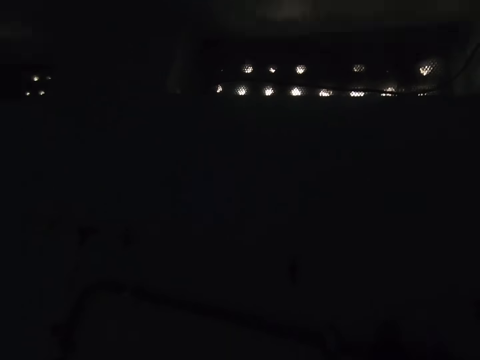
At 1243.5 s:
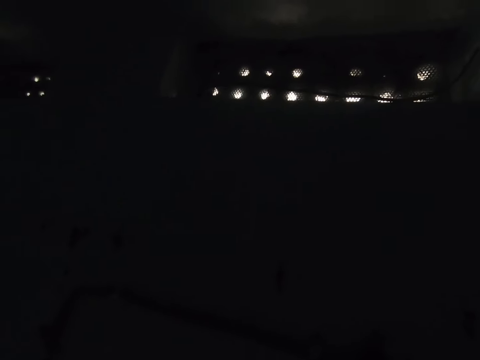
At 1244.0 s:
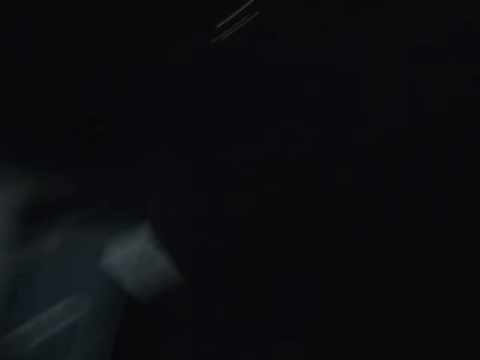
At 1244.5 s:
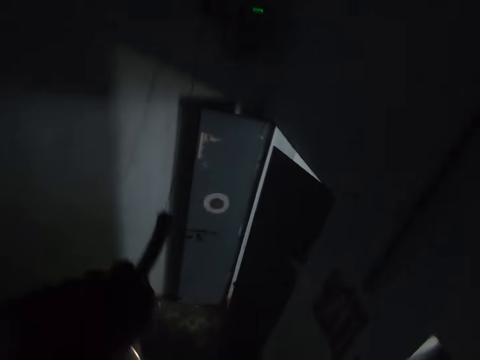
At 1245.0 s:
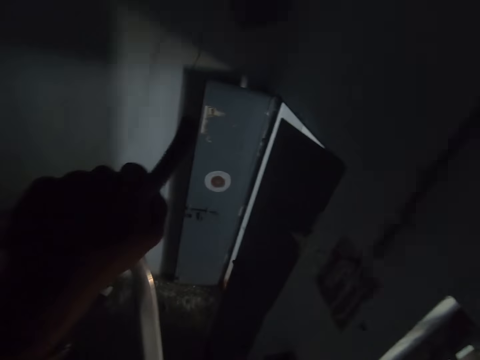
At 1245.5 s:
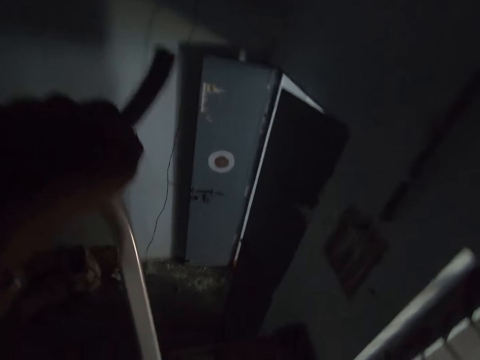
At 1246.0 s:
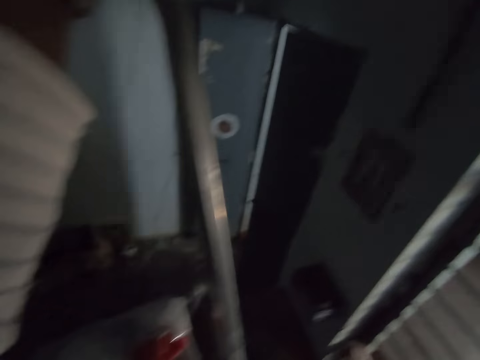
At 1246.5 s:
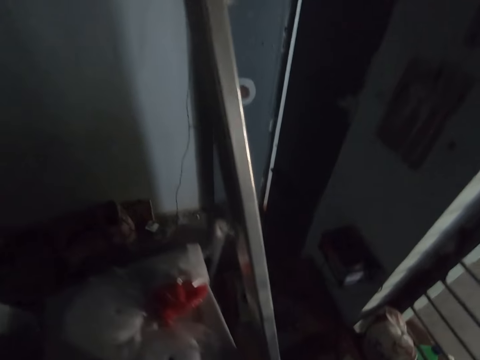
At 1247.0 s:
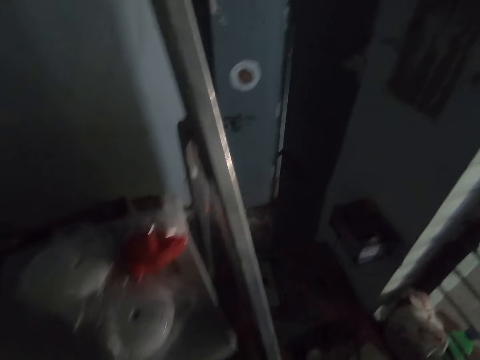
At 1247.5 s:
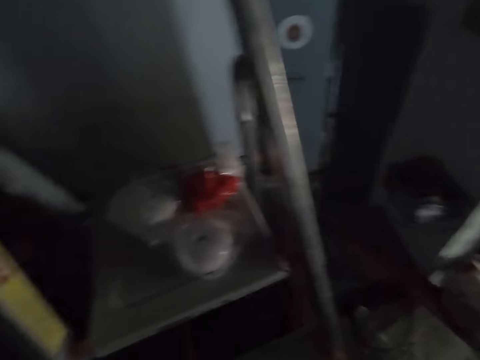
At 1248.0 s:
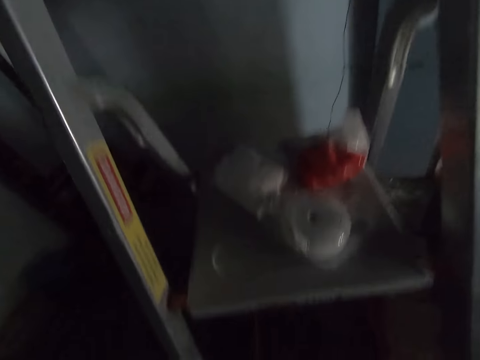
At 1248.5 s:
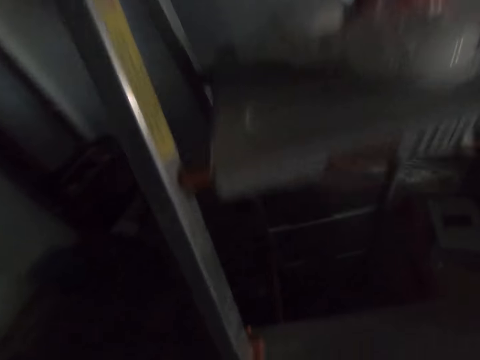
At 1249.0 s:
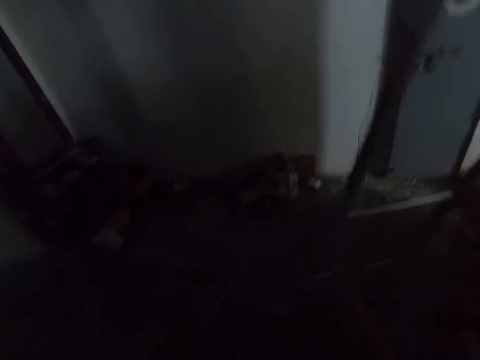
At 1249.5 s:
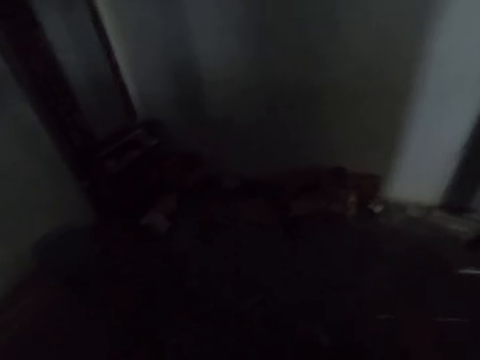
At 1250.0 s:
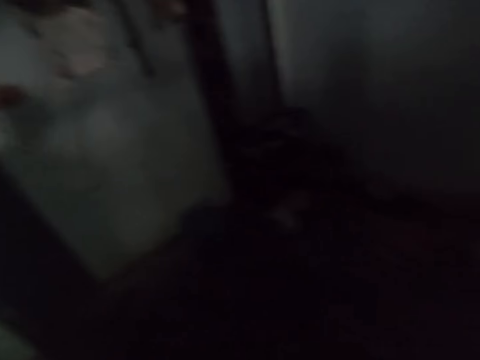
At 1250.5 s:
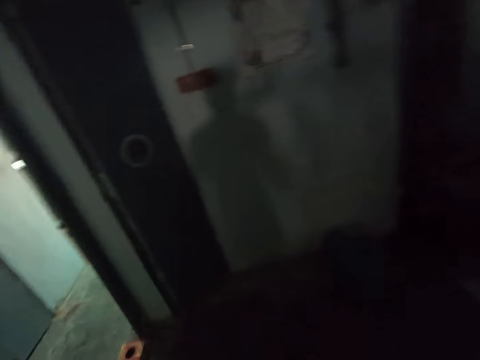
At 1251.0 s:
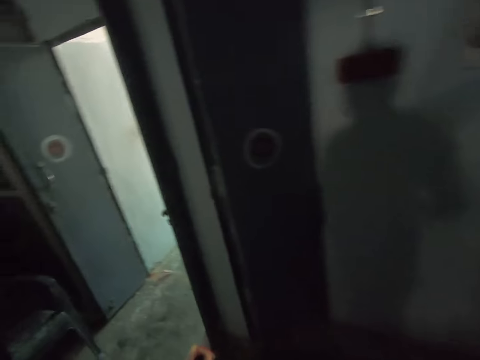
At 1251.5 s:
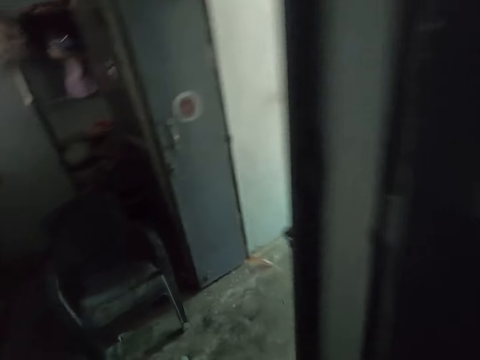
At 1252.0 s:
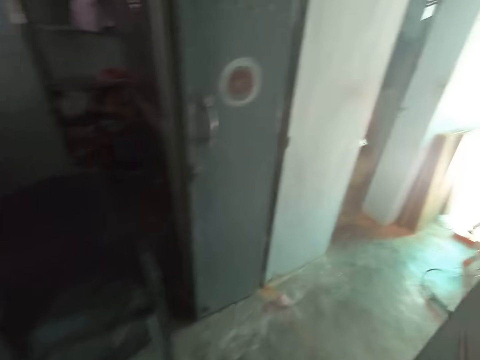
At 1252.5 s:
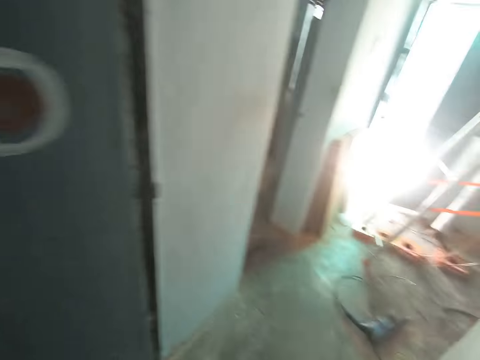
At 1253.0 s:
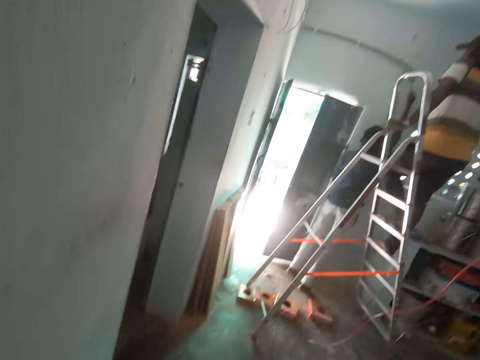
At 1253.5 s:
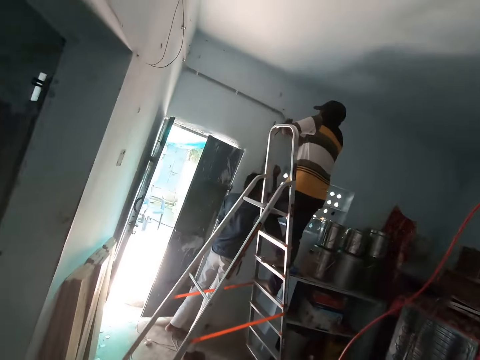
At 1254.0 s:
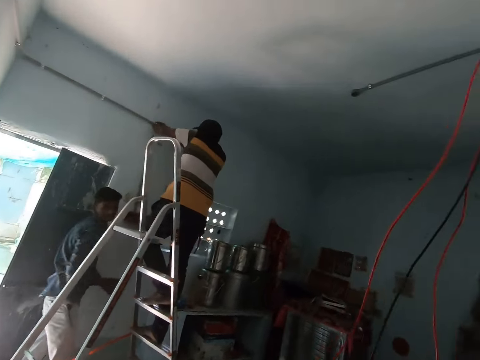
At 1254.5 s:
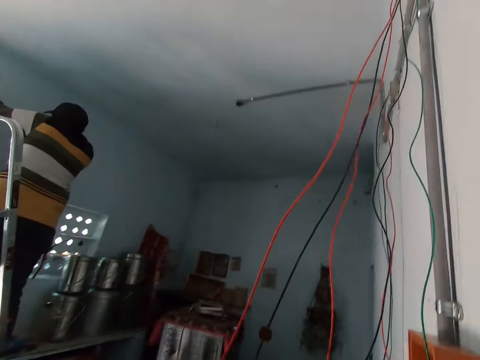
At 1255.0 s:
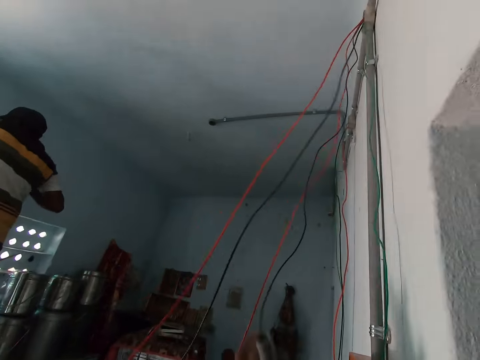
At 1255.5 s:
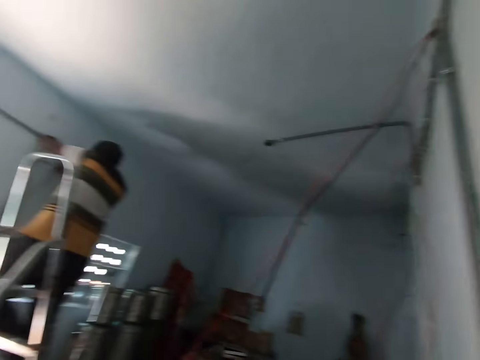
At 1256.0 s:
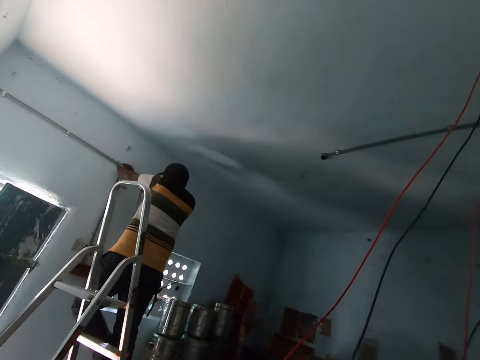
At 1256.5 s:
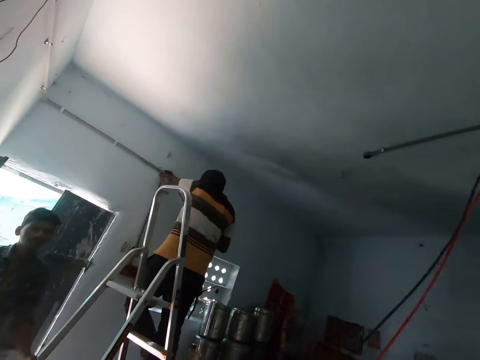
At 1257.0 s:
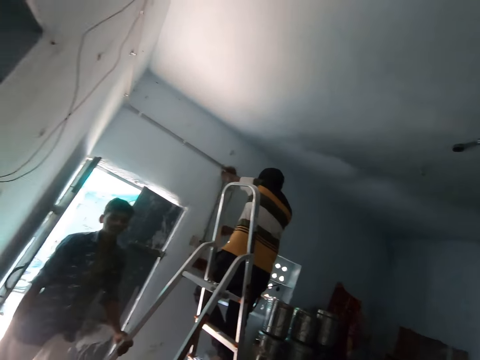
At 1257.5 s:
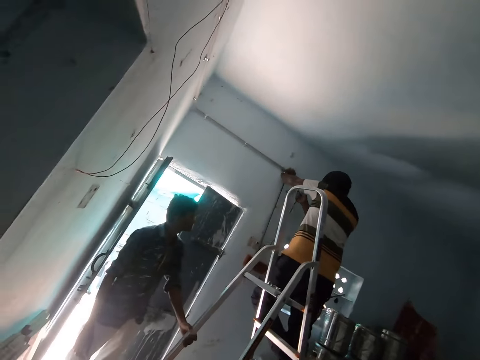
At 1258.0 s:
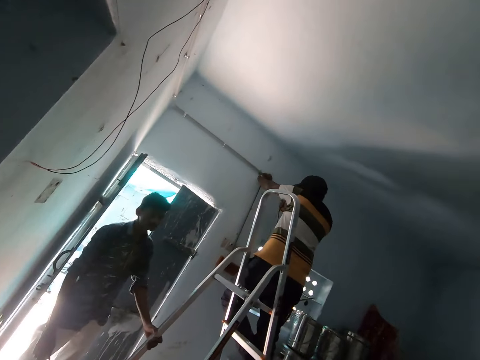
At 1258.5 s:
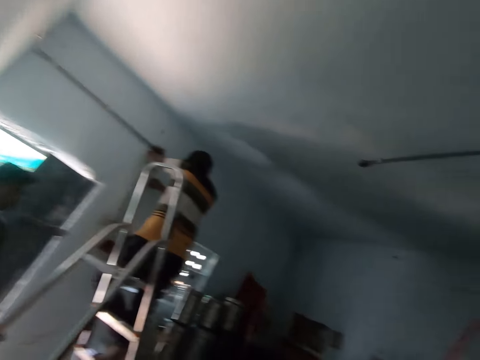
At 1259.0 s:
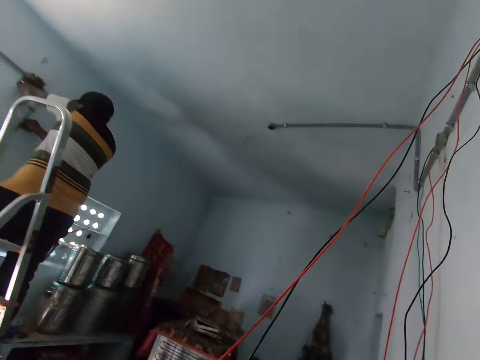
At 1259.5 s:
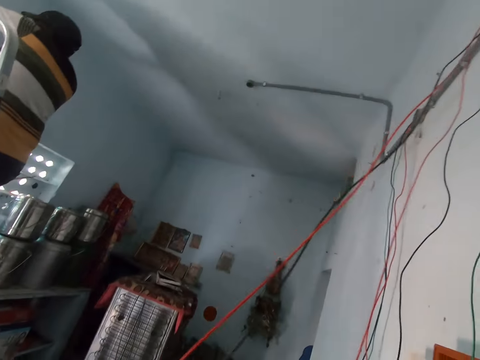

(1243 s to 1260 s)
The camera wearer holds a climbing ladder with the hand. They get off the ladder. They put the hand down. They move around the room. They touch the wires with the hand. They pull the wires on the wall.

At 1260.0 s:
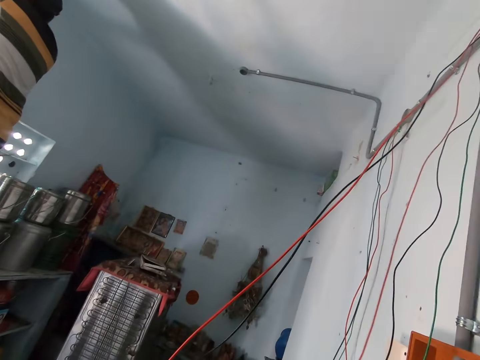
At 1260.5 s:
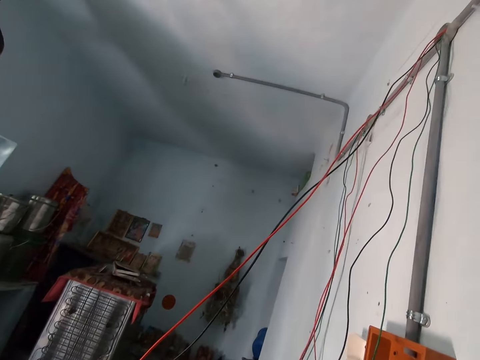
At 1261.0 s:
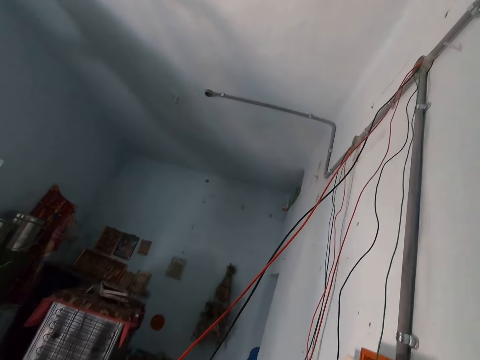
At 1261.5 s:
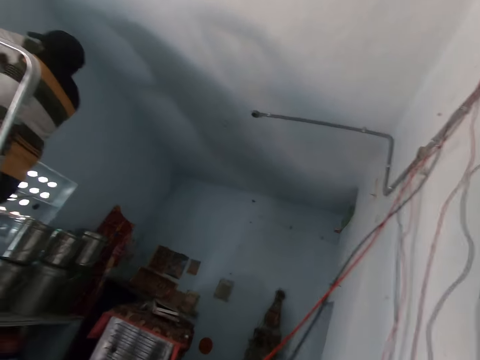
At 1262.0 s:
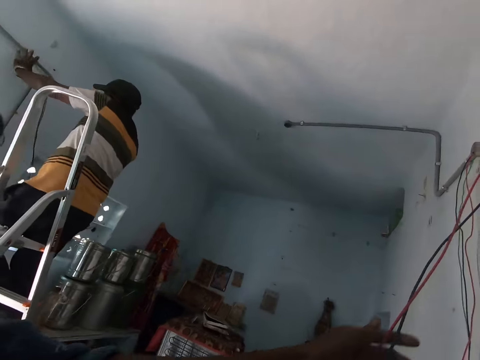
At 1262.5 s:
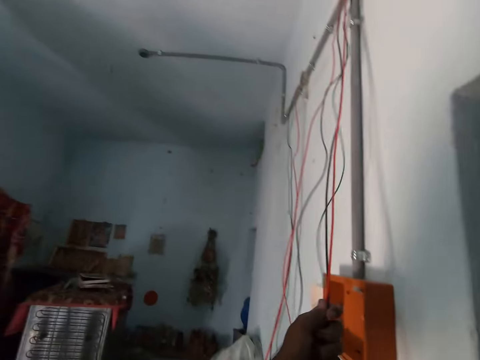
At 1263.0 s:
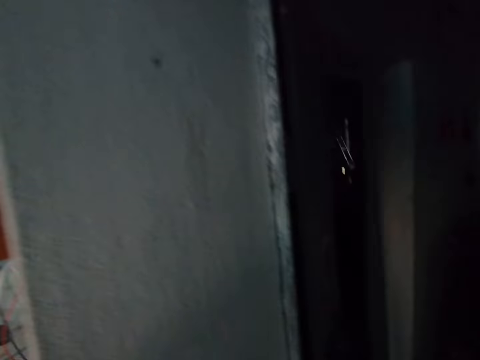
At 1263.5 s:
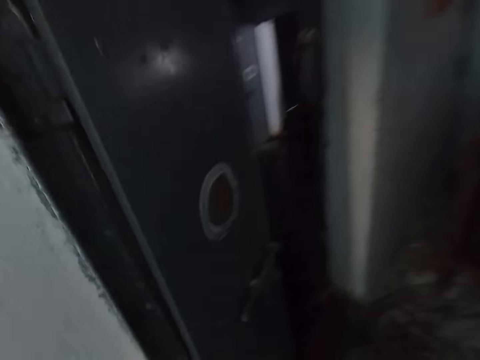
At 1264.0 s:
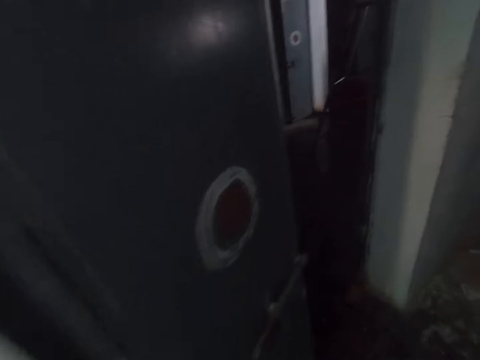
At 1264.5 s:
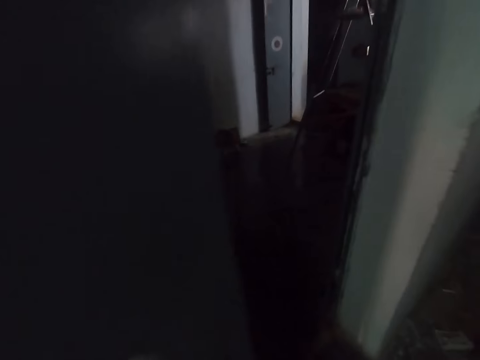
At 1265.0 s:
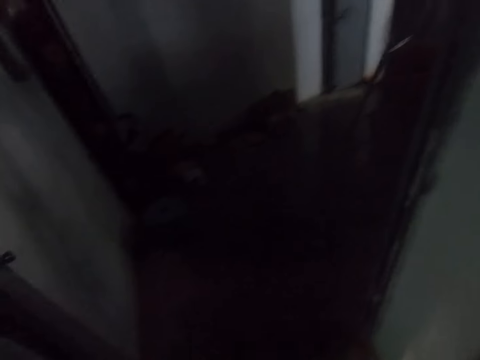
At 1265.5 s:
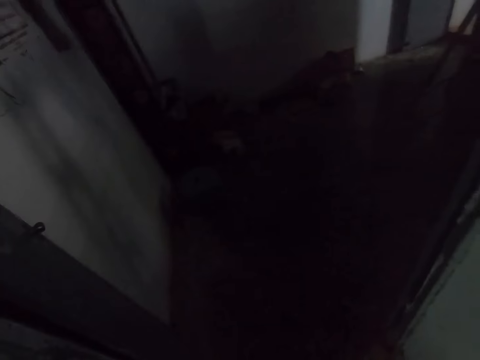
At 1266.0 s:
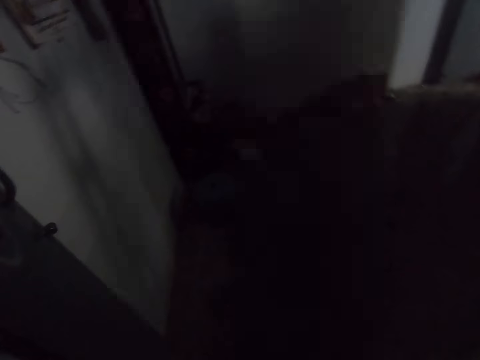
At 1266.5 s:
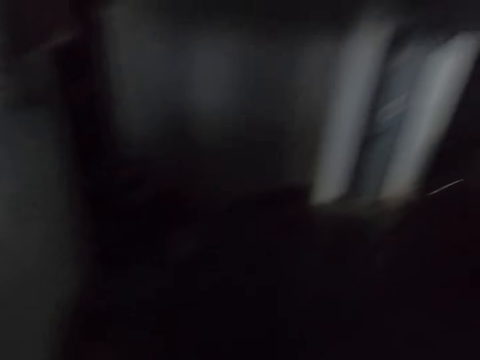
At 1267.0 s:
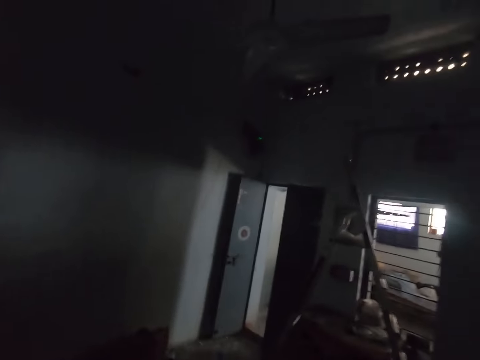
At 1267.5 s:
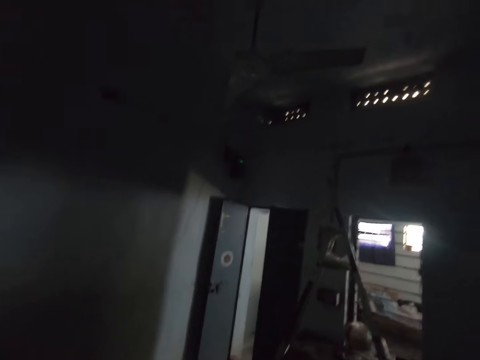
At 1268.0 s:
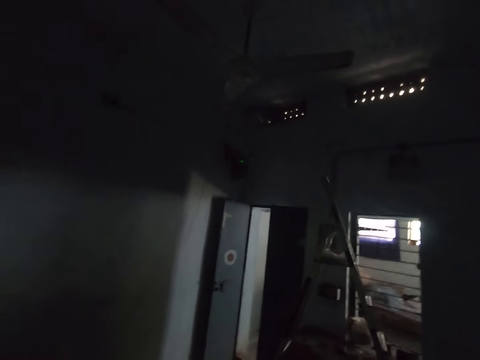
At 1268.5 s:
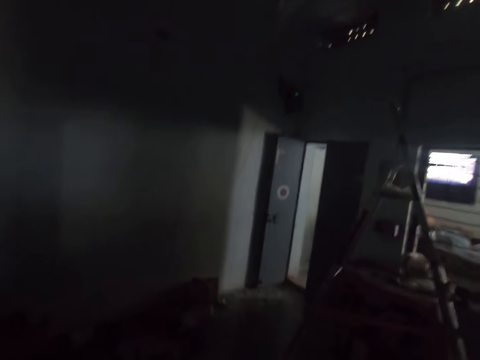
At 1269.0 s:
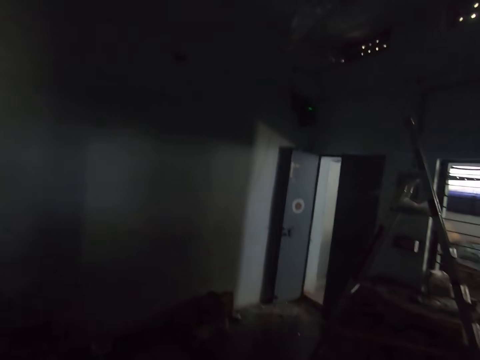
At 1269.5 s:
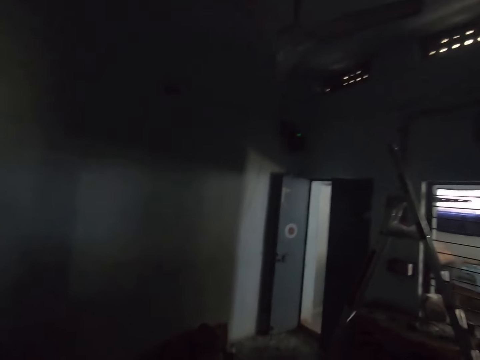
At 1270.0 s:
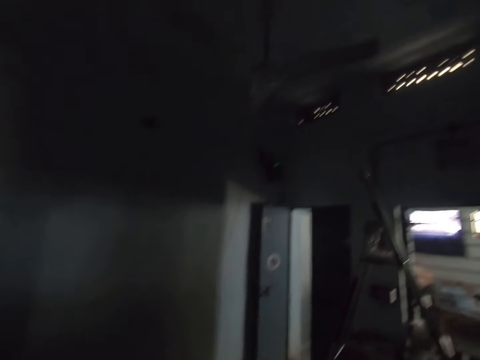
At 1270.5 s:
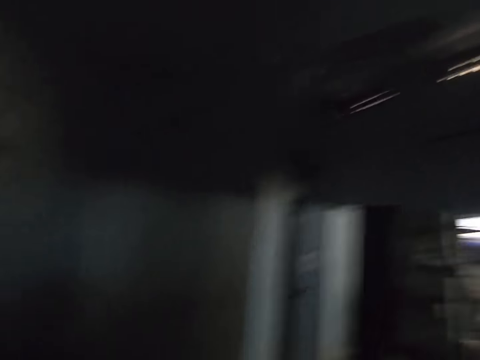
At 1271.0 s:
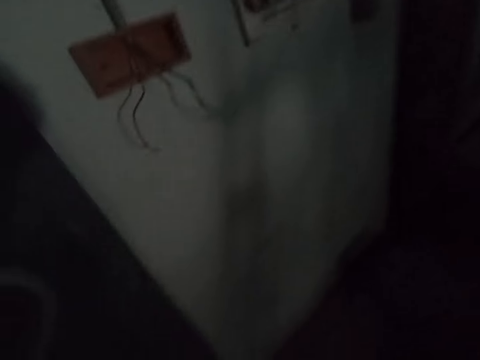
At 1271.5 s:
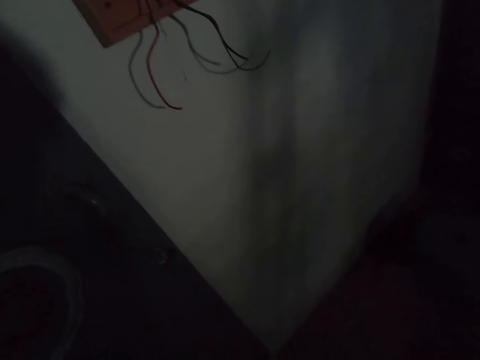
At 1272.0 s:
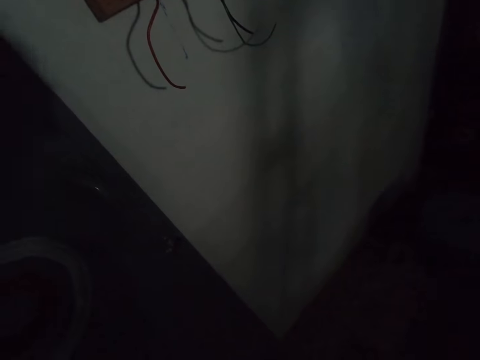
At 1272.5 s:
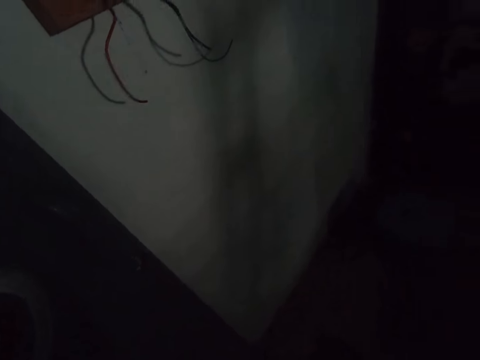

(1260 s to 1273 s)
The camera wearer walks in the house. They turn around.
